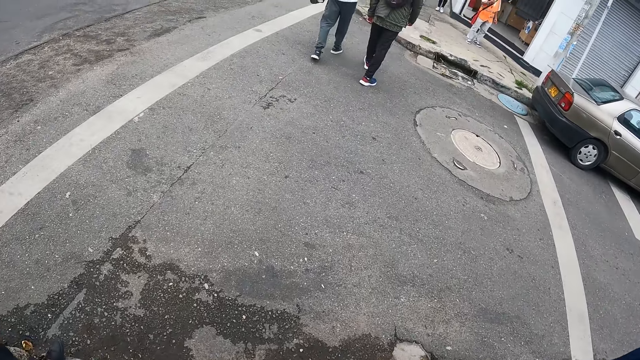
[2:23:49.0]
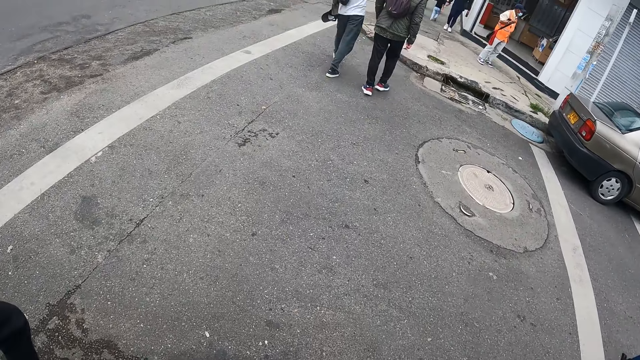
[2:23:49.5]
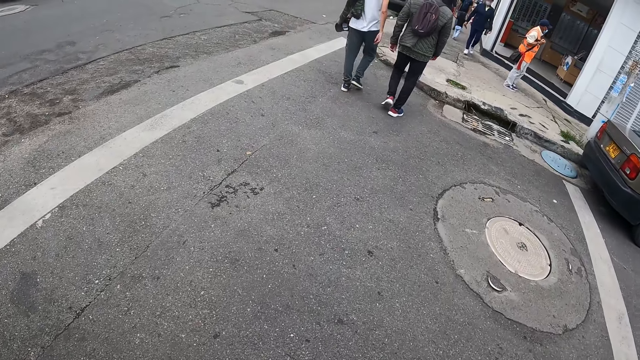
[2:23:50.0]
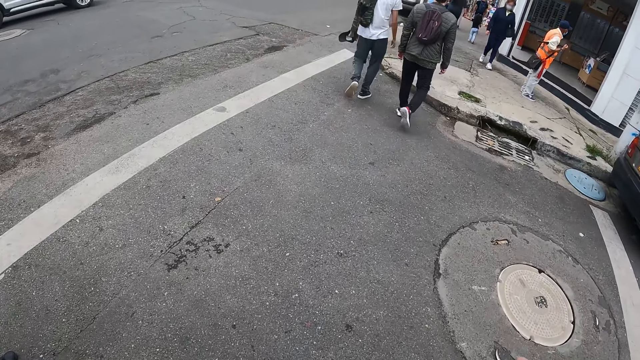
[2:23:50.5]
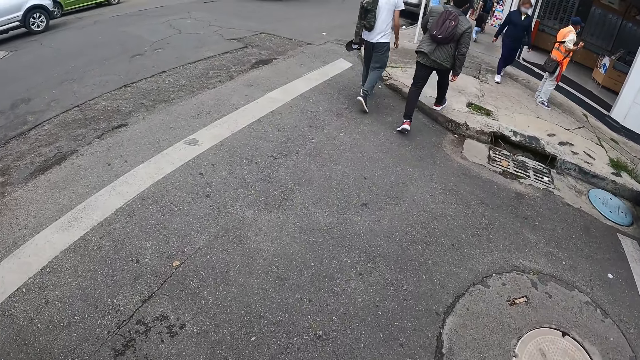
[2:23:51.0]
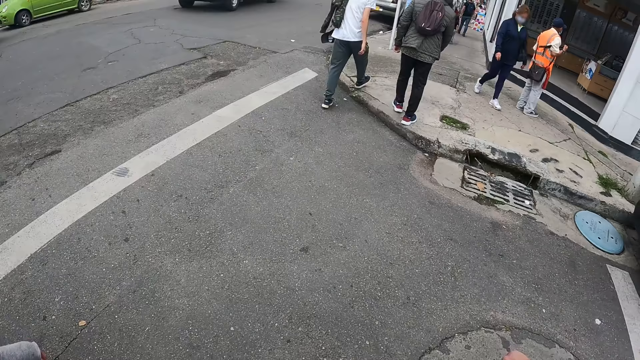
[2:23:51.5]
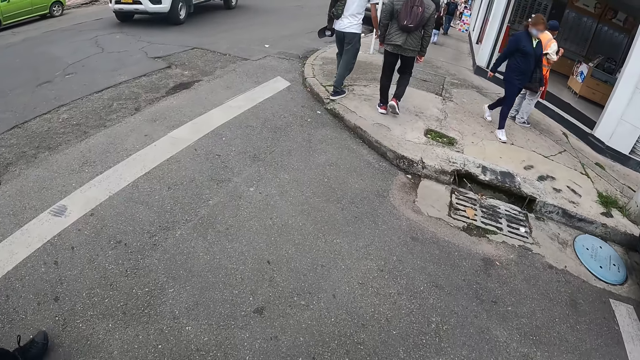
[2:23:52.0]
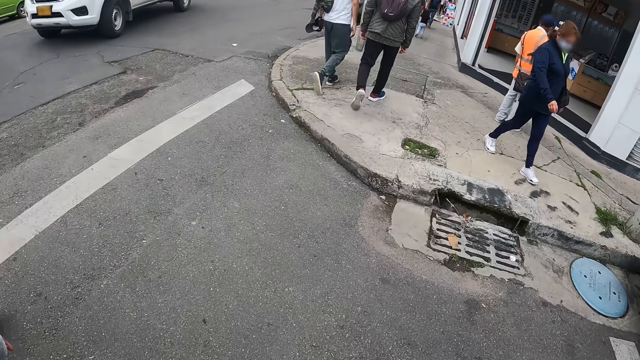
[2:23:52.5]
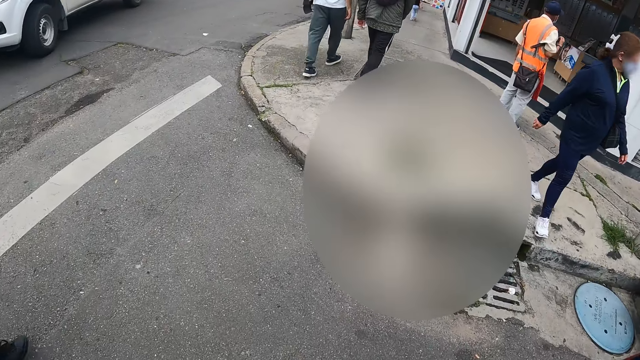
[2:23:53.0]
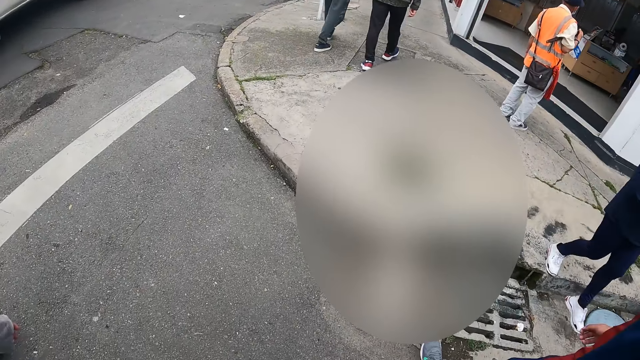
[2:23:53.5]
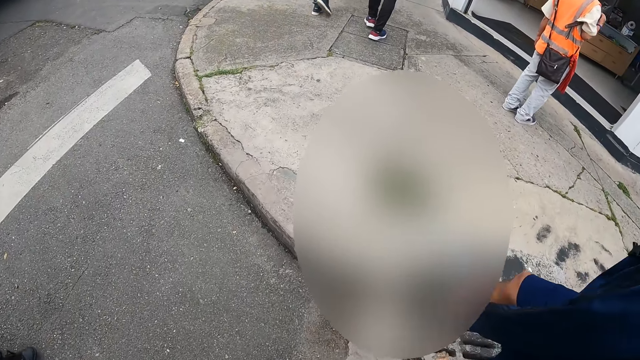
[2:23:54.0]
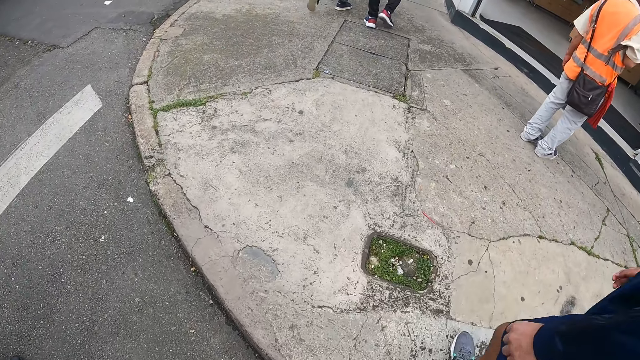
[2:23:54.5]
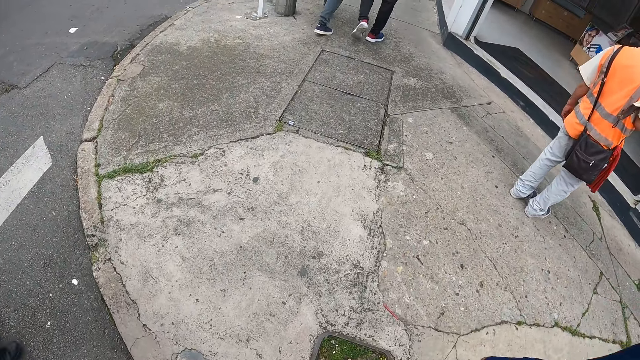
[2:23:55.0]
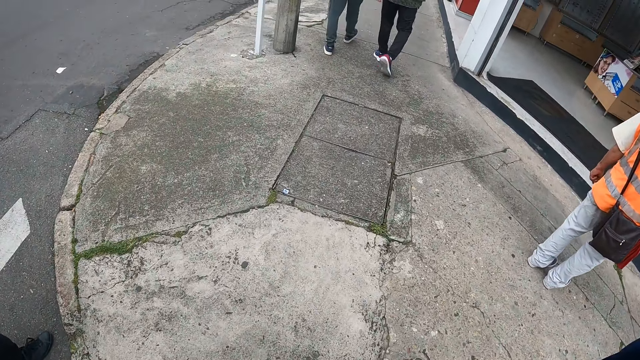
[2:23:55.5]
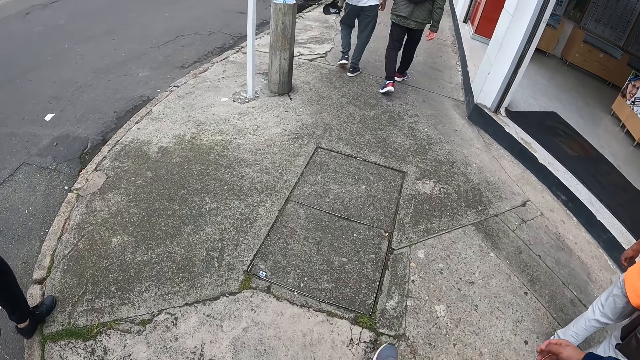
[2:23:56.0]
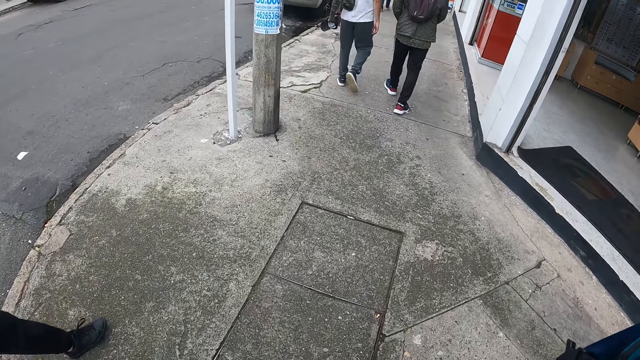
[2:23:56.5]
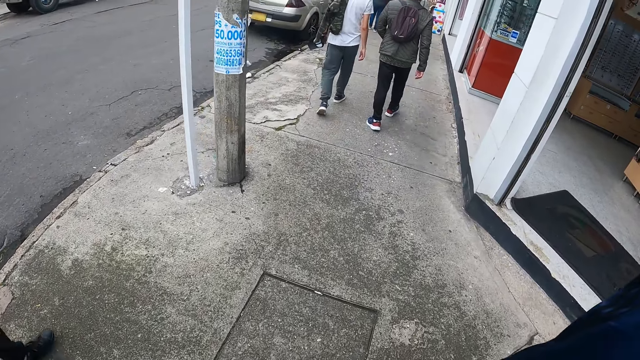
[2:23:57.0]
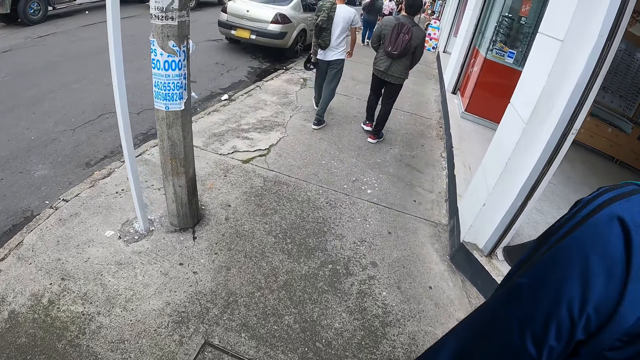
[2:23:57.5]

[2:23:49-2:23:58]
A man walks across the road. The camera wearer walks across the road. A silver car drives past them. A white car drives past them.

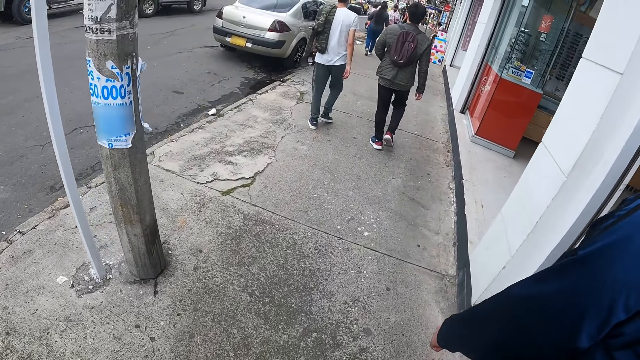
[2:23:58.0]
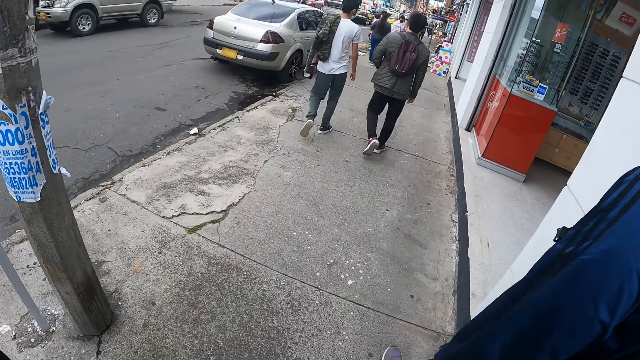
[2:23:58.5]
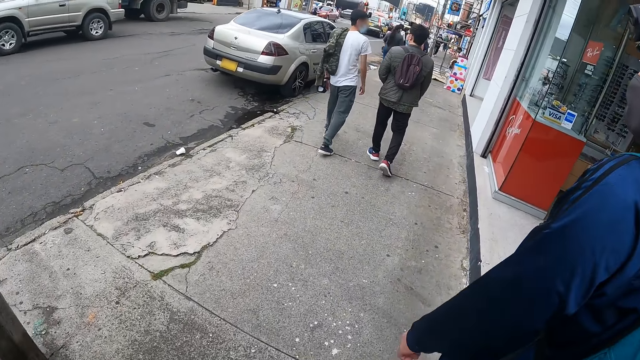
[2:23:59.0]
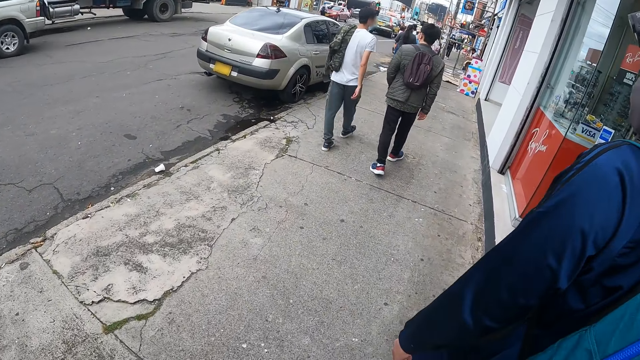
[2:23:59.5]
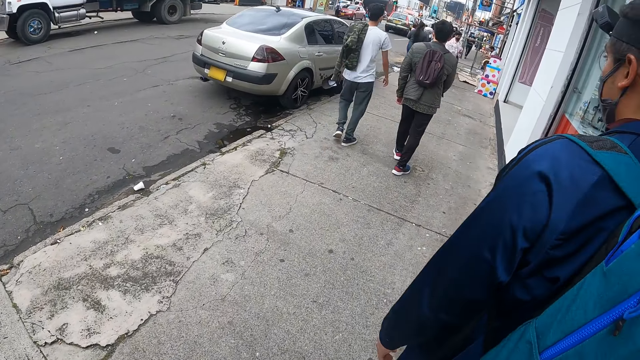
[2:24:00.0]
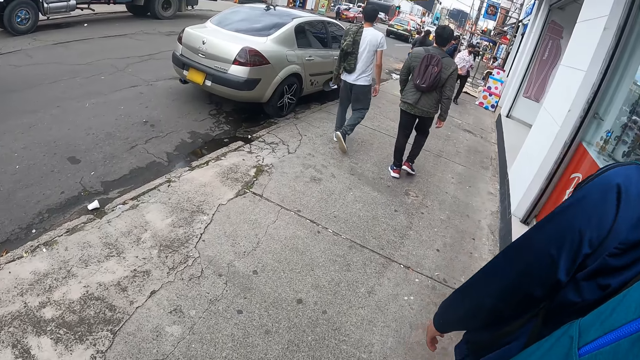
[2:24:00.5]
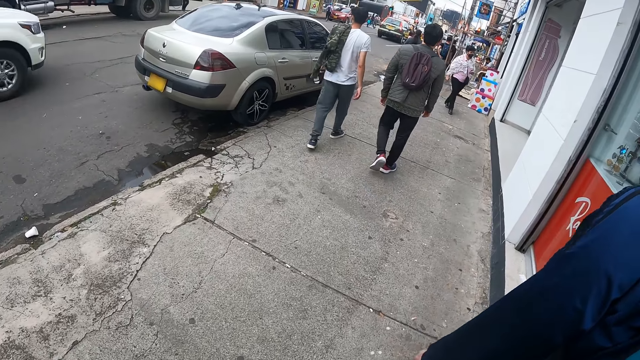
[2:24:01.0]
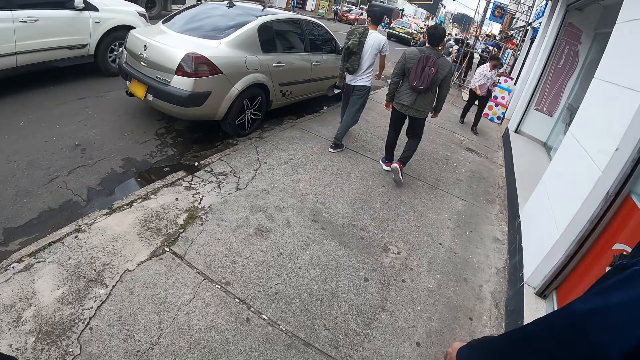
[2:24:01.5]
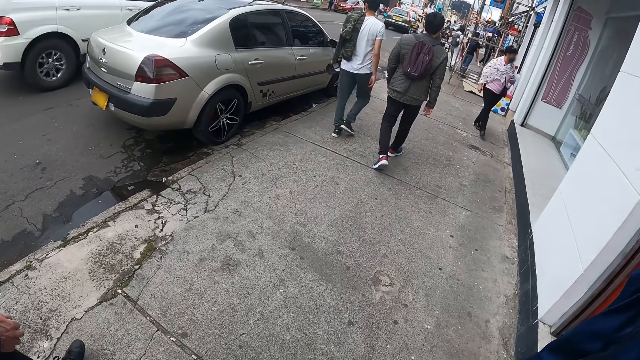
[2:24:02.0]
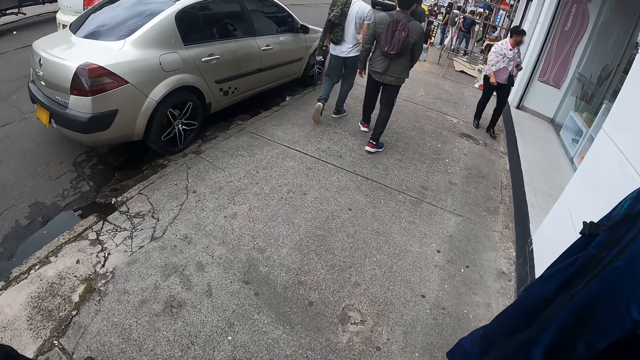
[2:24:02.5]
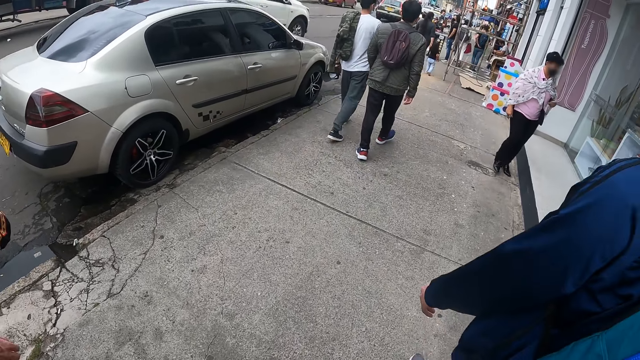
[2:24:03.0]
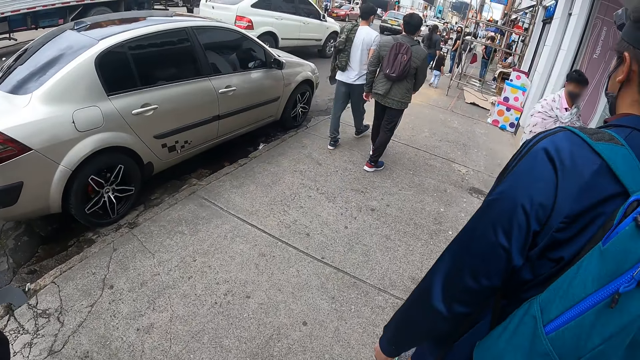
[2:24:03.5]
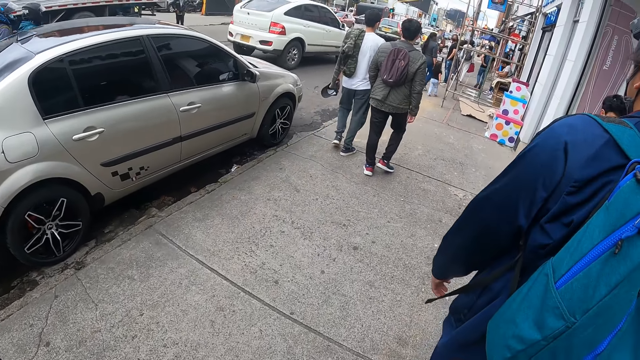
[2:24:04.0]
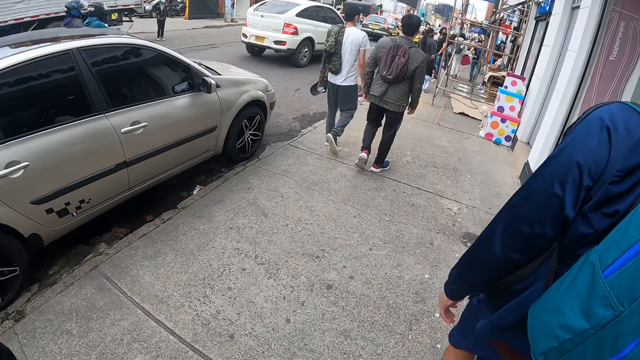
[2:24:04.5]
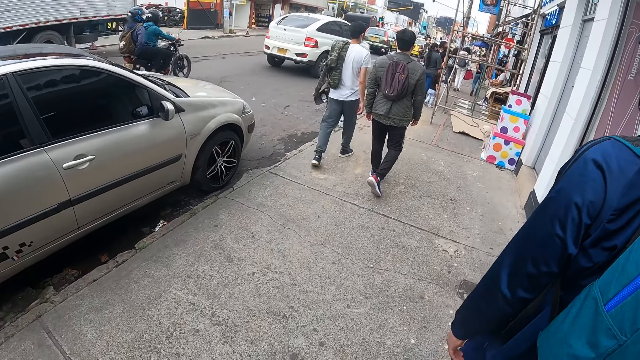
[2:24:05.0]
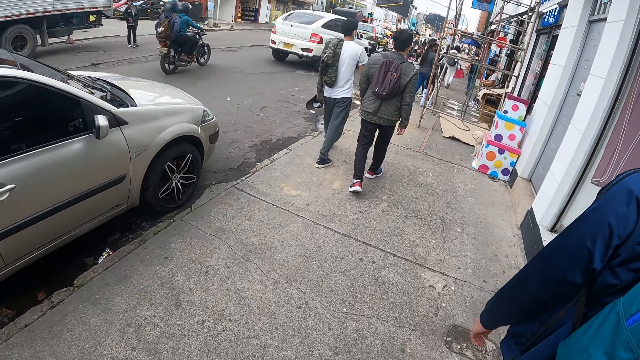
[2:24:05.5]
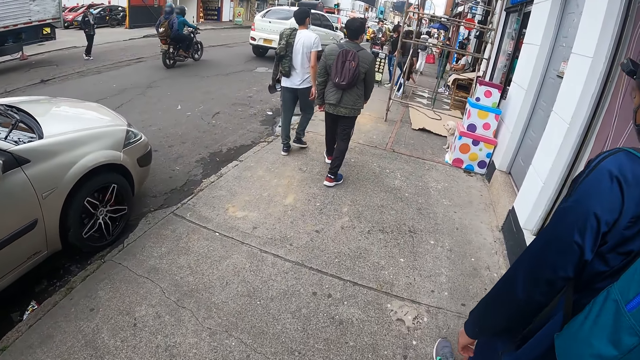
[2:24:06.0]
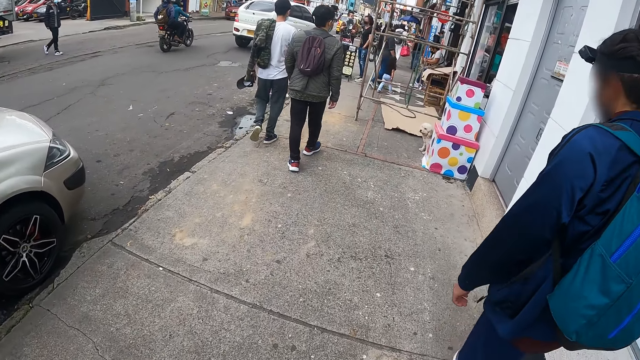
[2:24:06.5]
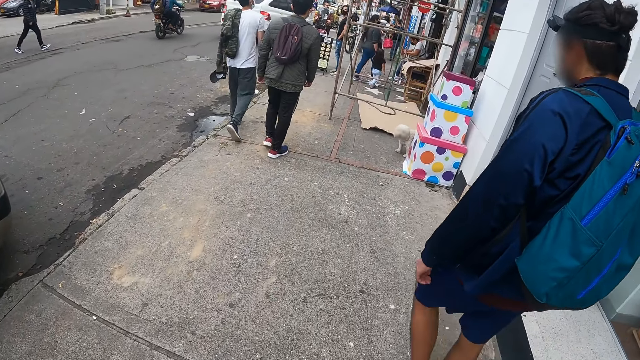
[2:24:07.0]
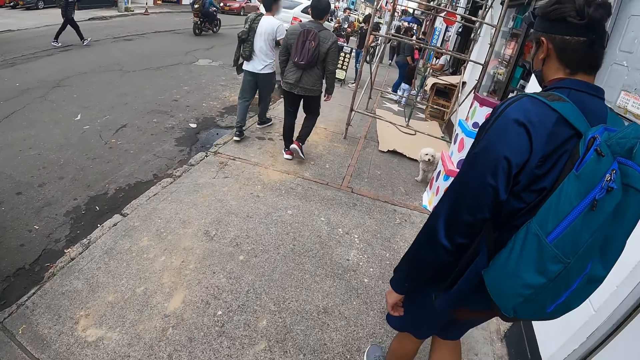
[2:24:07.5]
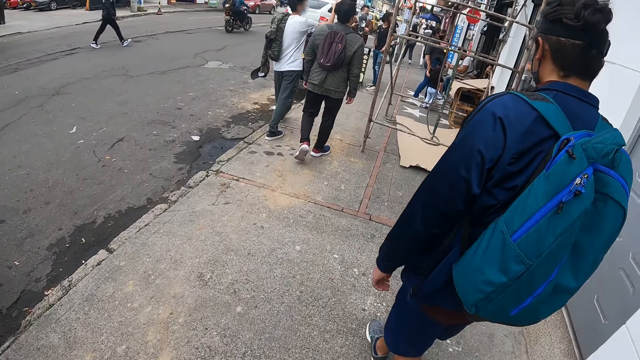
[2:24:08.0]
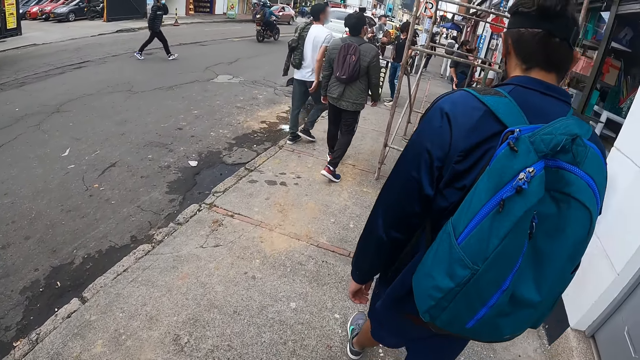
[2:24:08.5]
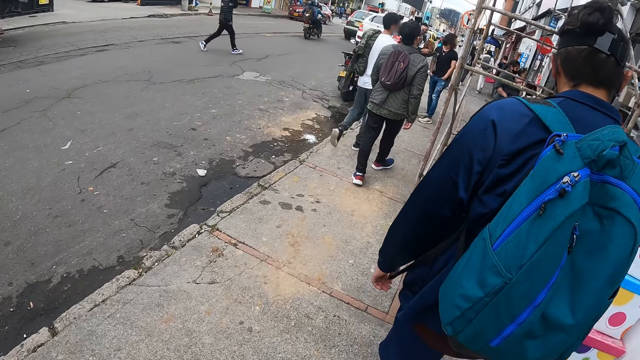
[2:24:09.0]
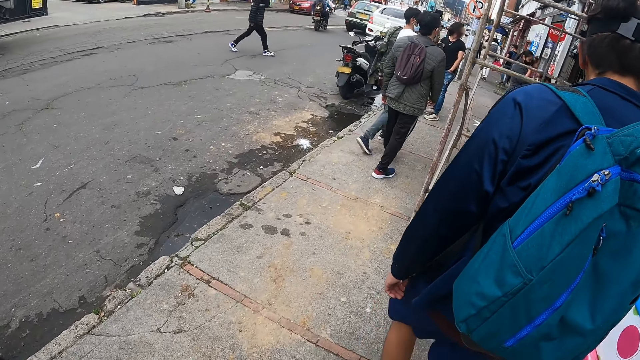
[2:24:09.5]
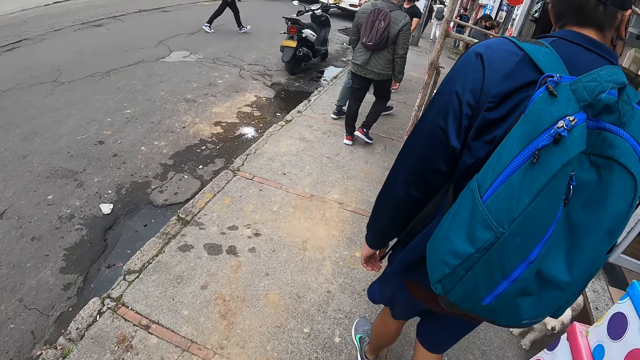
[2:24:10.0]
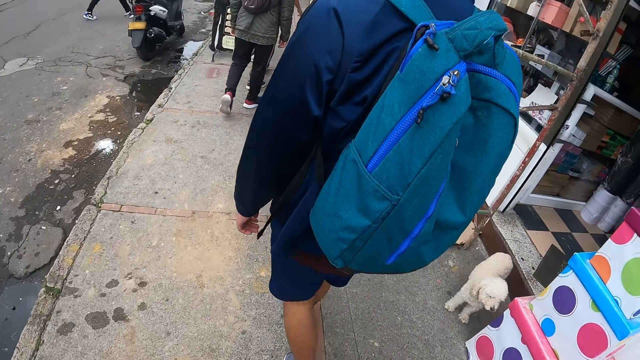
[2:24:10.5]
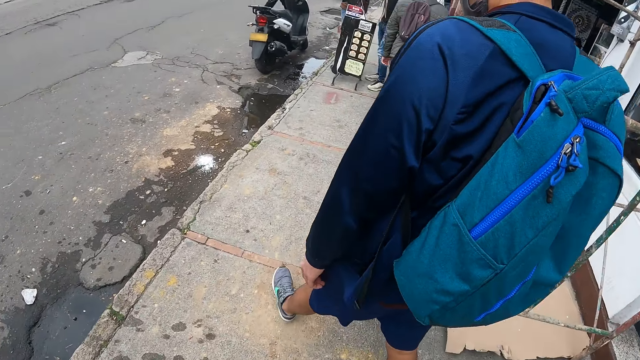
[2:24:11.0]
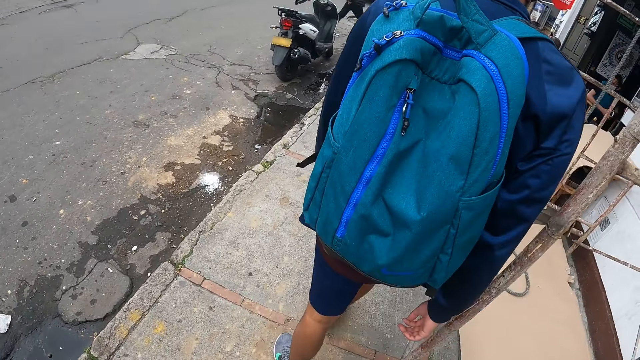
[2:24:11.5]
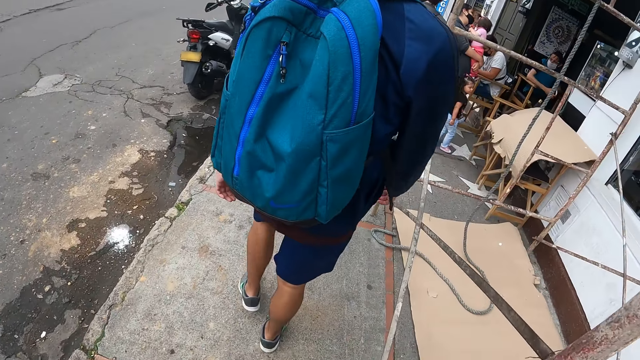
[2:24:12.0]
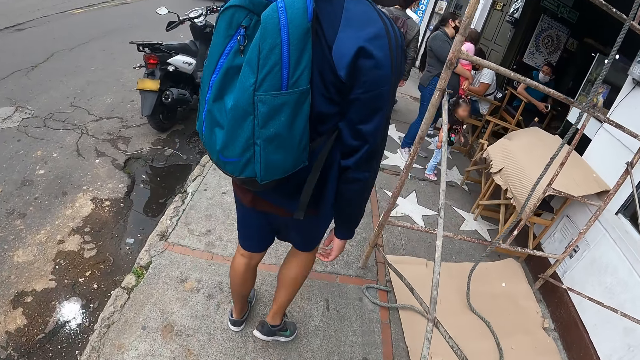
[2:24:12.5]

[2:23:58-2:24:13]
A grey car drives past the camera wearer. A white car drives past them. A black motorcycle rides past them.
